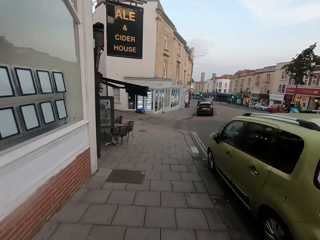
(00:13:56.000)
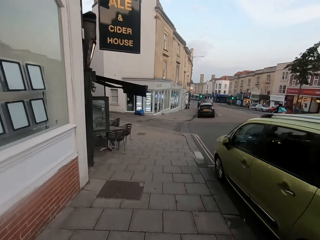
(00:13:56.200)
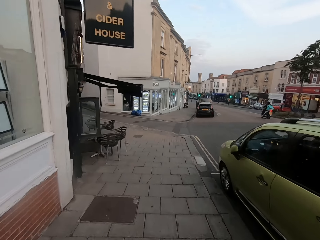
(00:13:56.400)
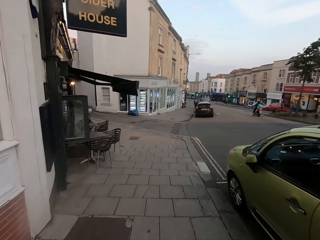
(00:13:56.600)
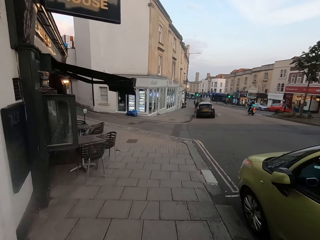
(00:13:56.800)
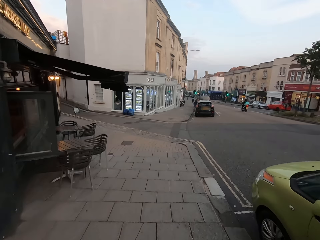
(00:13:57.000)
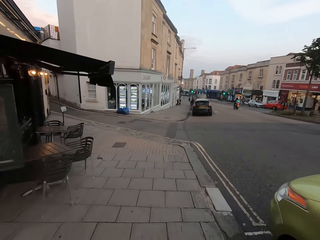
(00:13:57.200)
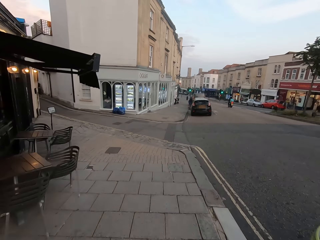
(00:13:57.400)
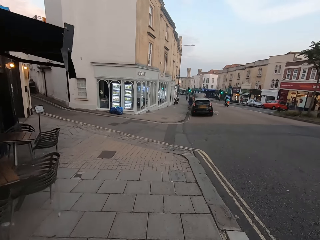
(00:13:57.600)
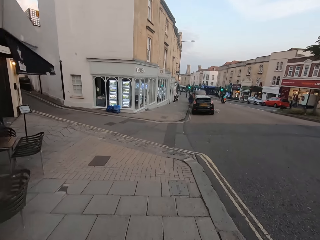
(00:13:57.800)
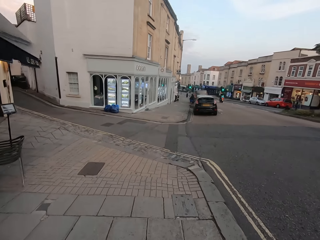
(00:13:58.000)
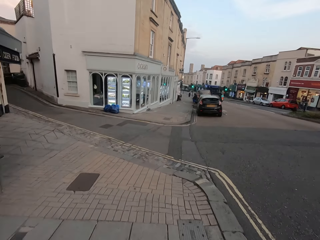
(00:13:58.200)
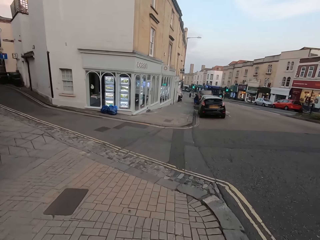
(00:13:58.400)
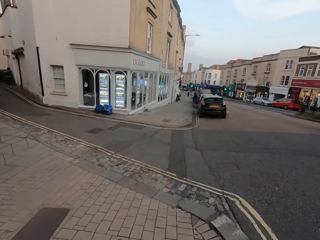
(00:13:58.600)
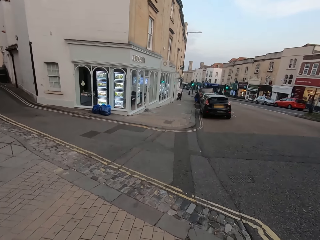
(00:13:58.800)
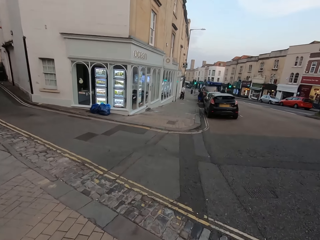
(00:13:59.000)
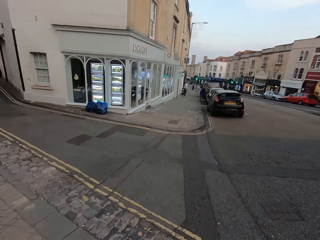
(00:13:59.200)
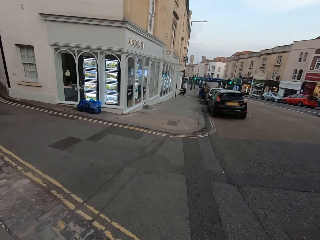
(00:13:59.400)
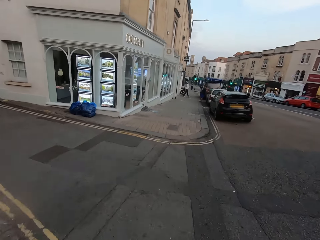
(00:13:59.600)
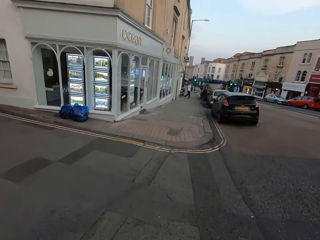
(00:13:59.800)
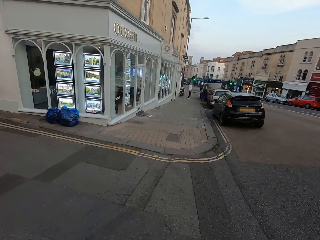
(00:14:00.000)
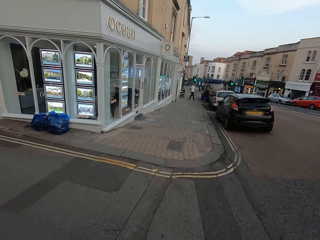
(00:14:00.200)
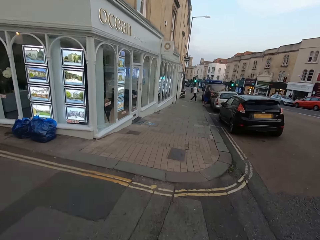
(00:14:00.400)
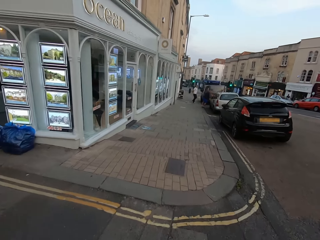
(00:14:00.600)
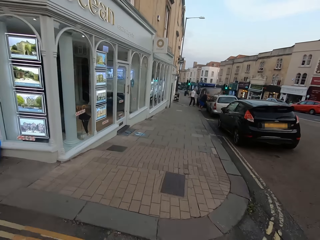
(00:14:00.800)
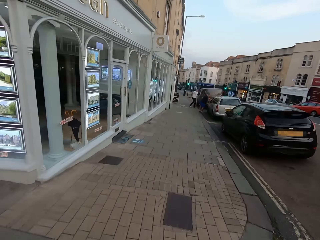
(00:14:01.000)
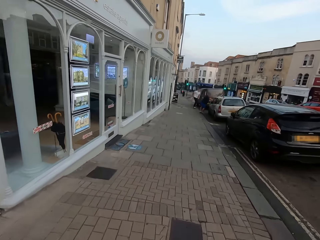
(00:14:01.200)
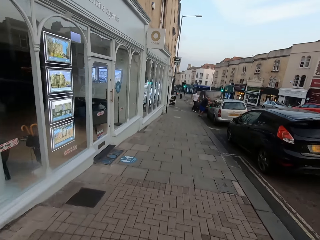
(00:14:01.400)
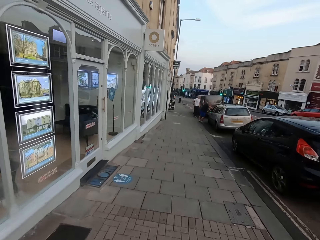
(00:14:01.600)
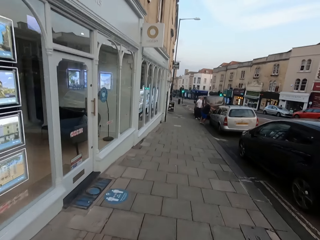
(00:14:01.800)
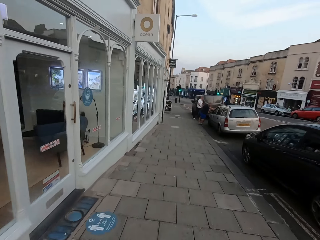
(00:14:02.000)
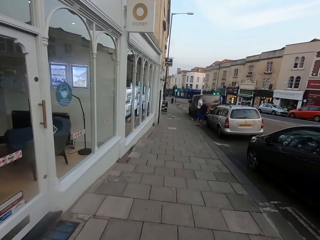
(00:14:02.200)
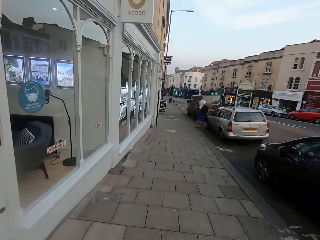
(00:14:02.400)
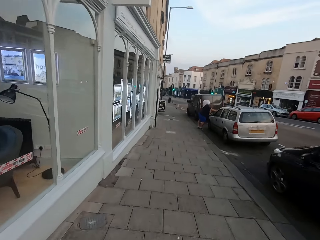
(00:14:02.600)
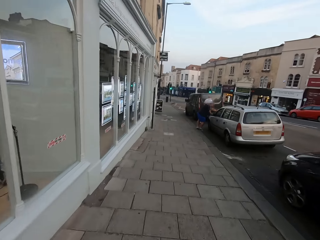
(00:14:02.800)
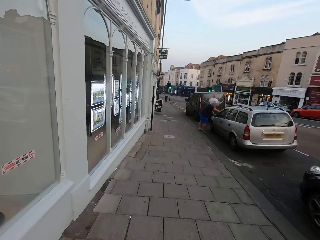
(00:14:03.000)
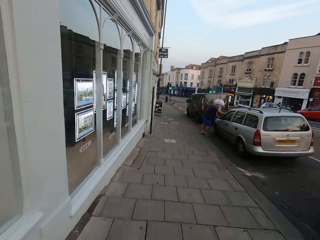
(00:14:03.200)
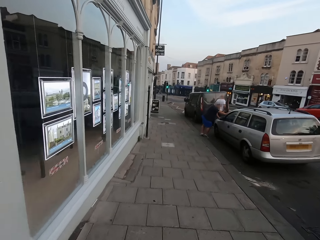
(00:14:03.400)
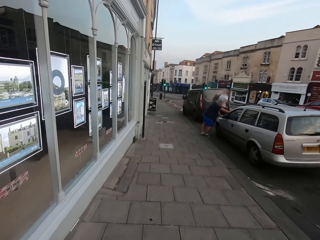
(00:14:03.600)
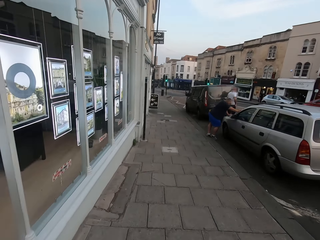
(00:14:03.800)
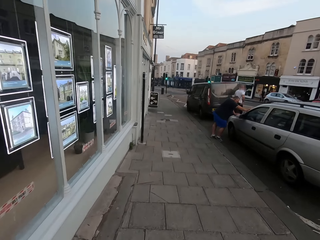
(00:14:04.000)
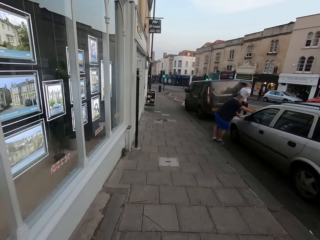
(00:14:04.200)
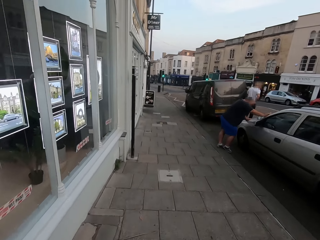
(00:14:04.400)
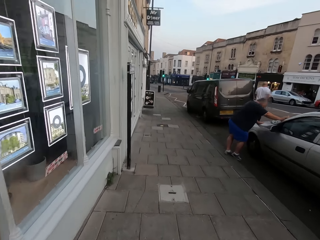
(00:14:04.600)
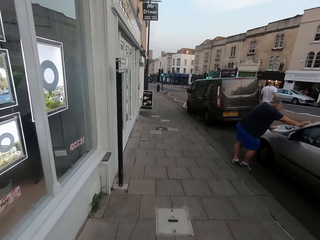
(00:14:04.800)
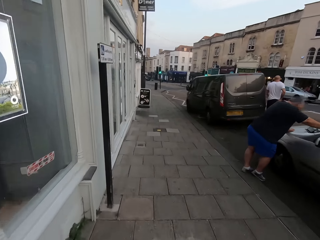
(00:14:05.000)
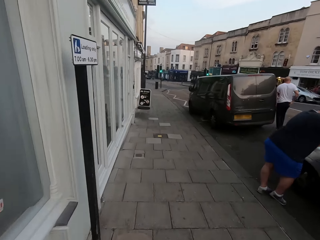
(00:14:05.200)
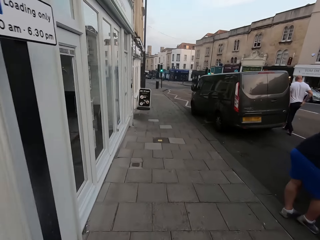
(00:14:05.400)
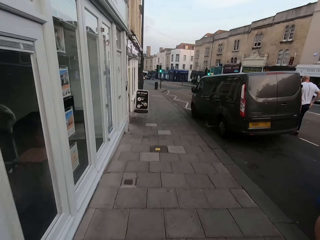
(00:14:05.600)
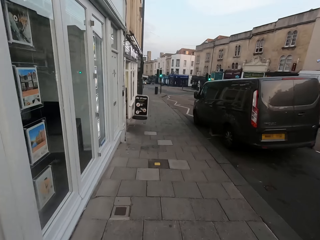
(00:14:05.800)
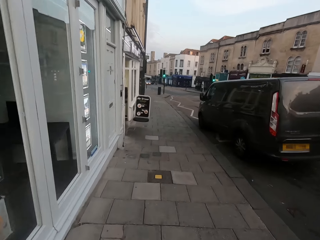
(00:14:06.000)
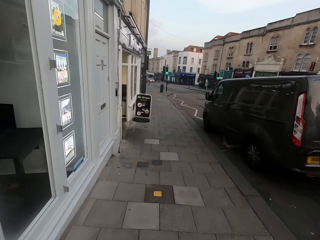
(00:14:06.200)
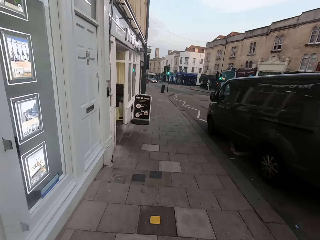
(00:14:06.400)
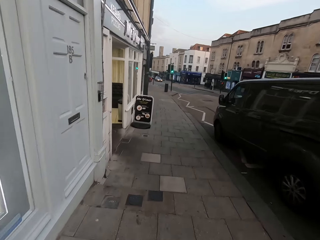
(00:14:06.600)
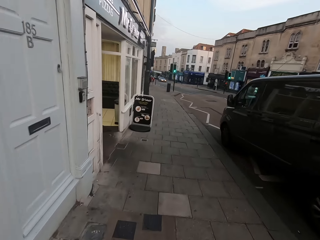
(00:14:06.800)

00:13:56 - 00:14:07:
The camera wearer crosses the road. They jog on the footpath.

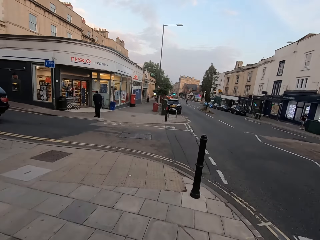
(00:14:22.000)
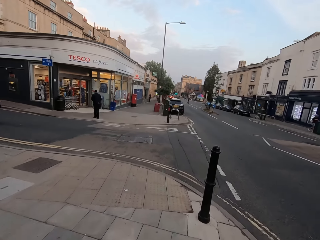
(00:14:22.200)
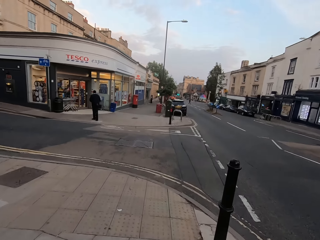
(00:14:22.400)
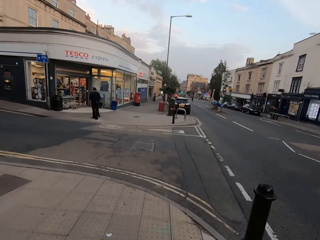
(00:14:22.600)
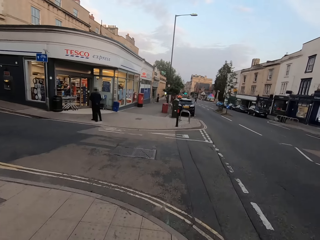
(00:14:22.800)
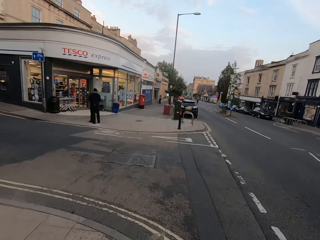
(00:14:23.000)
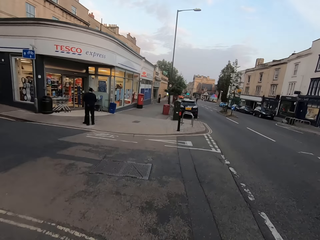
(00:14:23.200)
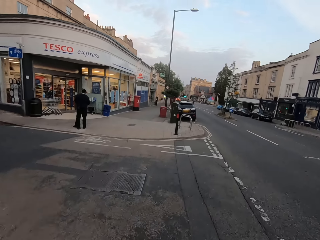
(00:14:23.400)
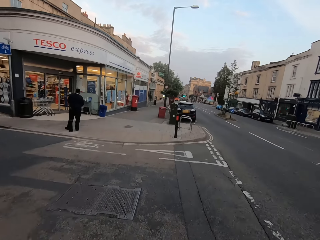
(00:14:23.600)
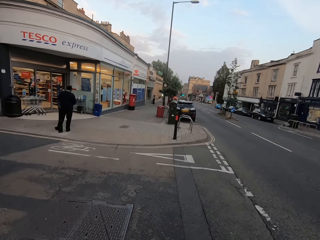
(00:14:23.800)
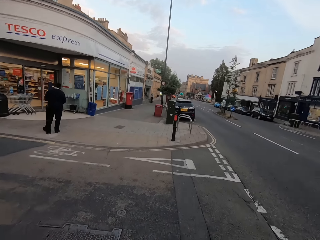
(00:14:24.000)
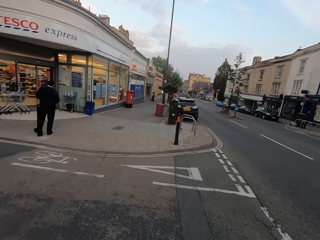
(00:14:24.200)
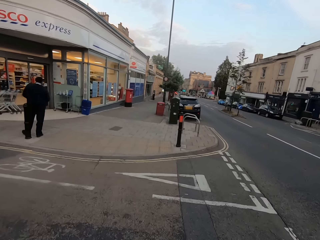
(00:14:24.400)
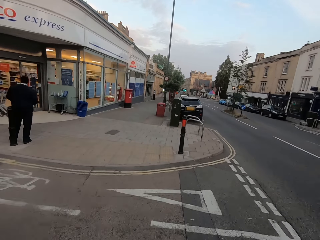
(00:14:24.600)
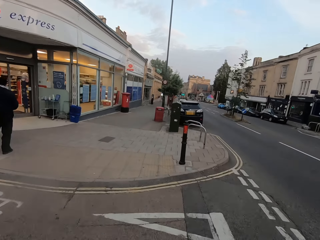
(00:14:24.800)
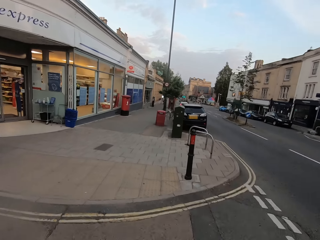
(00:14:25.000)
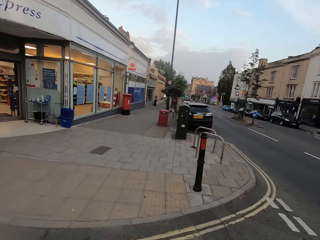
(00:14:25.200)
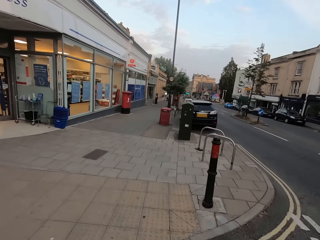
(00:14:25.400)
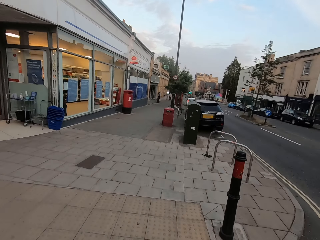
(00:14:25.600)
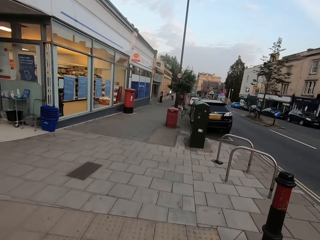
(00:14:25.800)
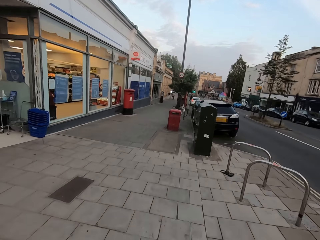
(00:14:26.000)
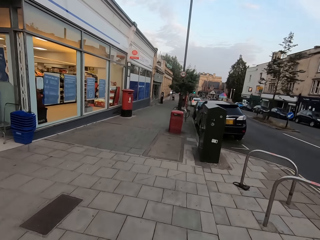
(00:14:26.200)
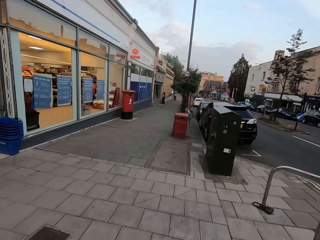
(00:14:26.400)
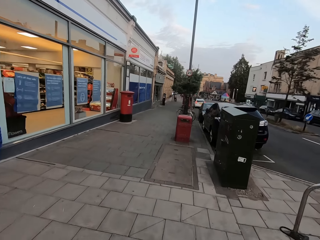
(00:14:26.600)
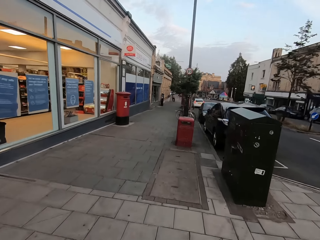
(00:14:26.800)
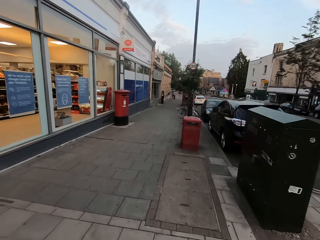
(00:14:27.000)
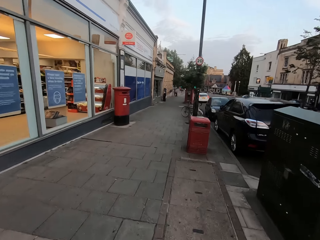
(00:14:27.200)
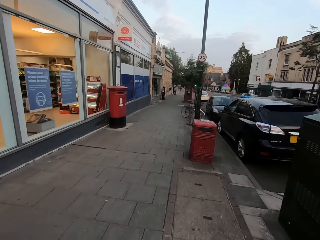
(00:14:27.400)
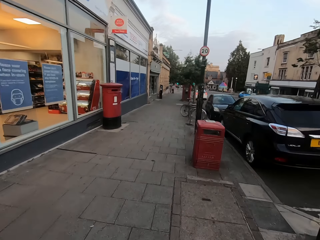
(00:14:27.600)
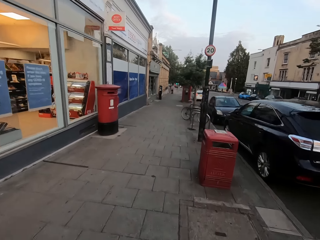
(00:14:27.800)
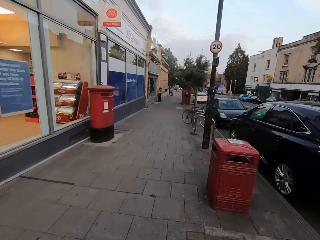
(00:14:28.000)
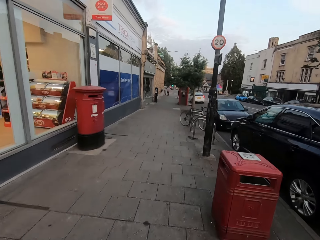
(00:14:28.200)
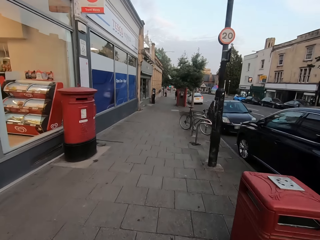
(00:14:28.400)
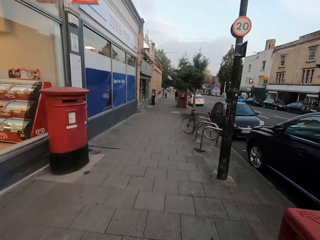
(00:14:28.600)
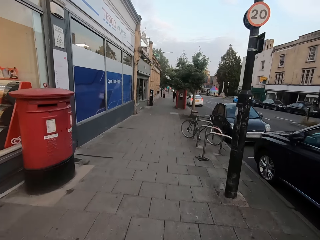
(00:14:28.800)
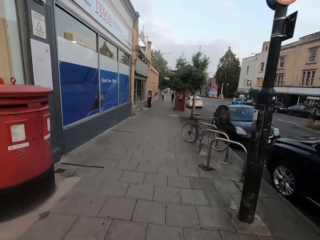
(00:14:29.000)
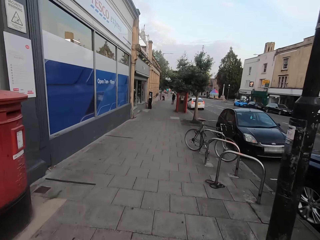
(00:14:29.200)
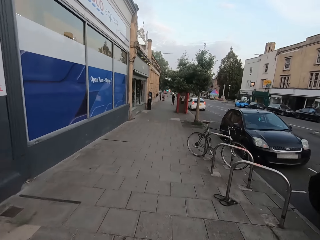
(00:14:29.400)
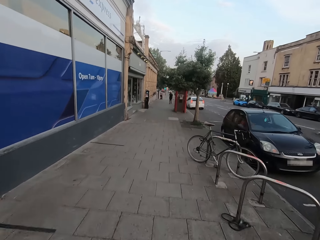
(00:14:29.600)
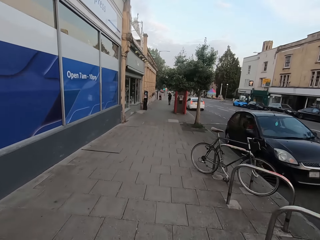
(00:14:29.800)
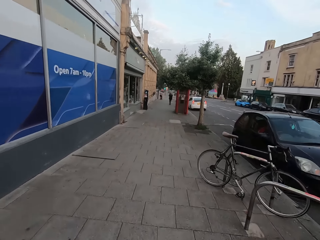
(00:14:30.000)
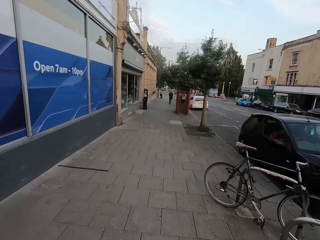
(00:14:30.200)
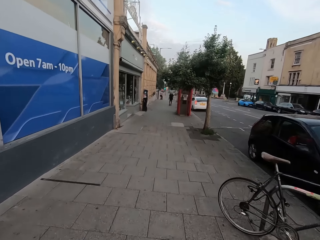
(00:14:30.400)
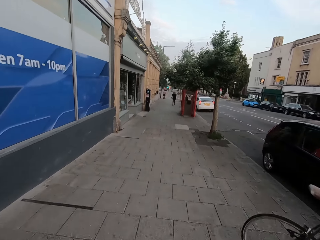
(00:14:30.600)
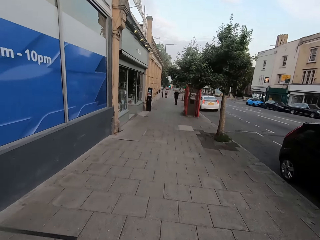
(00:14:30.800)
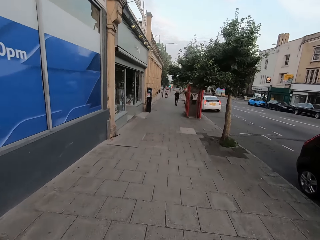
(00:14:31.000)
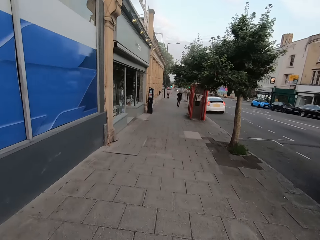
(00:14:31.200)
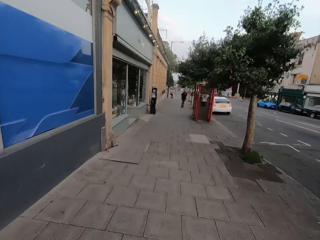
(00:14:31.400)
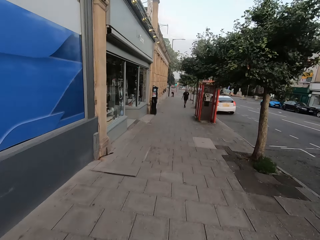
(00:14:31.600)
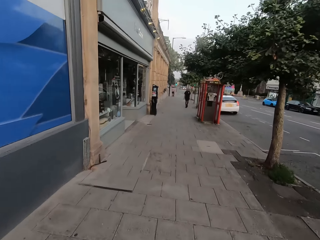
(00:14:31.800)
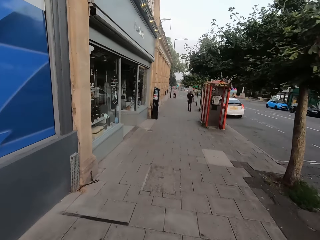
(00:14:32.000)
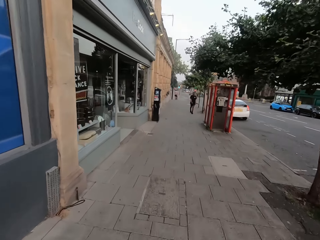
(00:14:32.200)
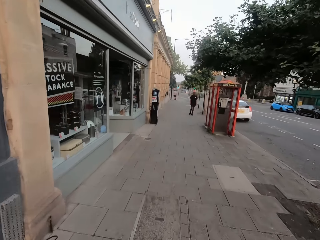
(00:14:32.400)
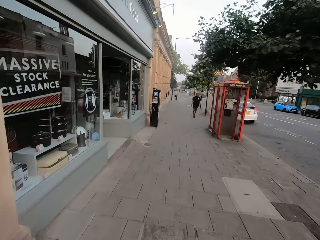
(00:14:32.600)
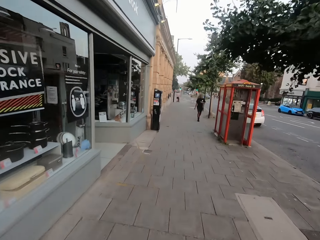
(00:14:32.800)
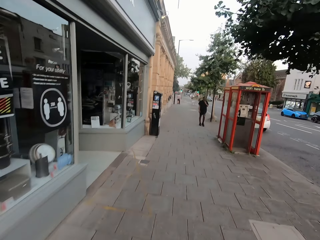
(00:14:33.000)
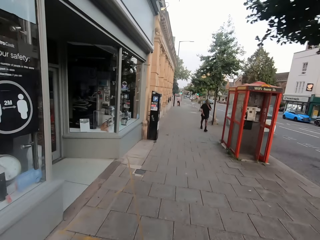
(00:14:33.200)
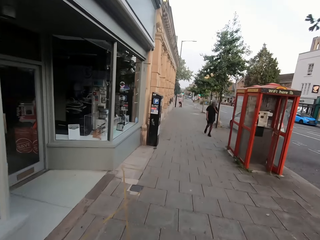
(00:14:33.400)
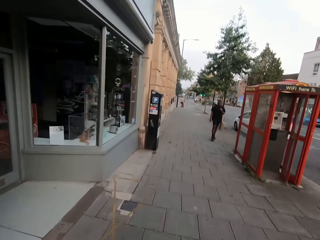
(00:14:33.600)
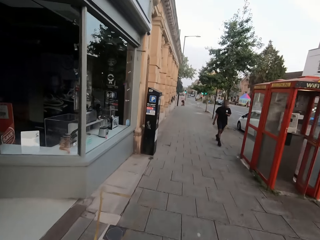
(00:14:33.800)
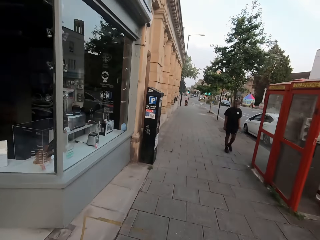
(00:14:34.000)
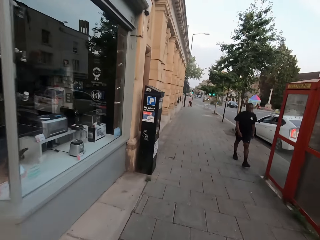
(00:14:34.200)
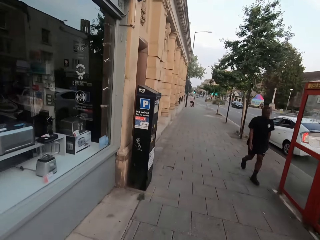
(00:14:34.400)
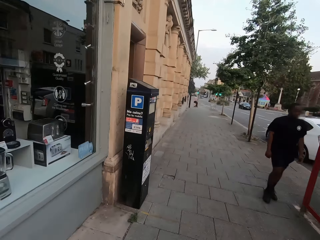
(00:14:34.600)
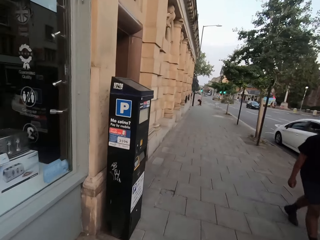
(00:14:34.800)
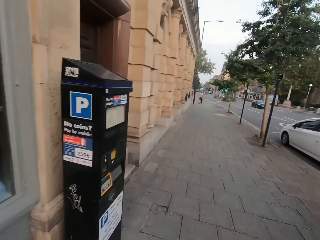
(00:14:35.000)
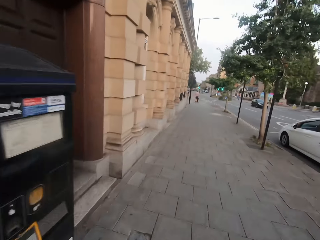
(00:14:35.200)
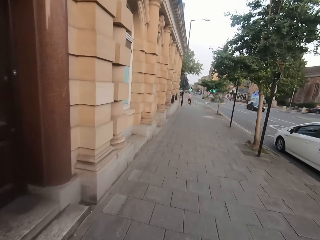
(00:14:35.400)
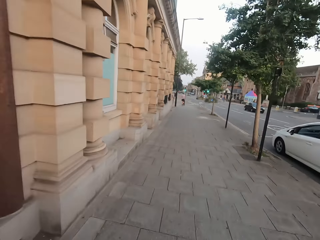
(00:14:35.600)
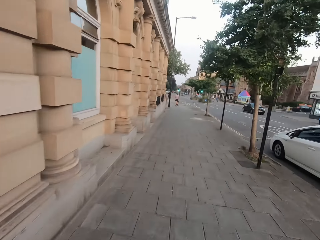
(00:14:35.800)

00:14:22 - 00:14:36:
The camera wearer crosses the road. They jog on the footpath.
